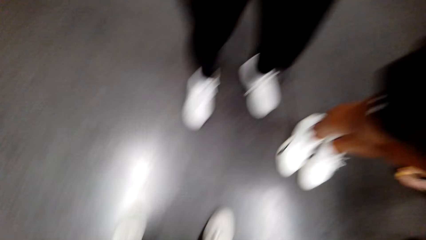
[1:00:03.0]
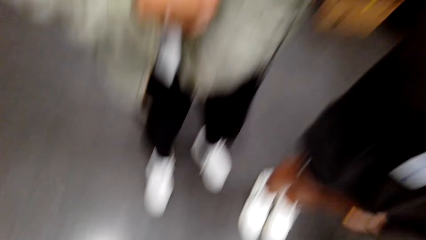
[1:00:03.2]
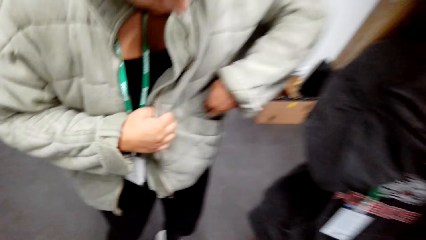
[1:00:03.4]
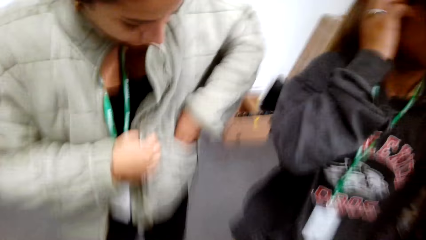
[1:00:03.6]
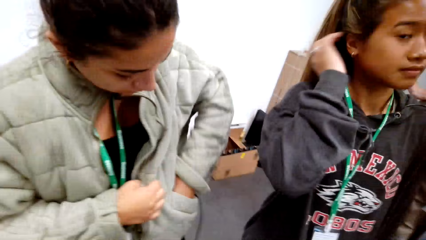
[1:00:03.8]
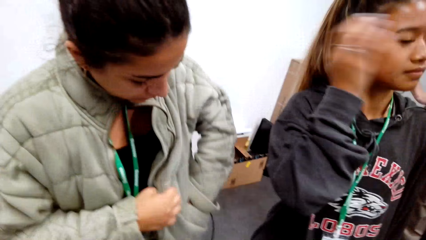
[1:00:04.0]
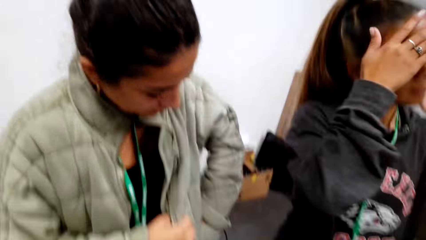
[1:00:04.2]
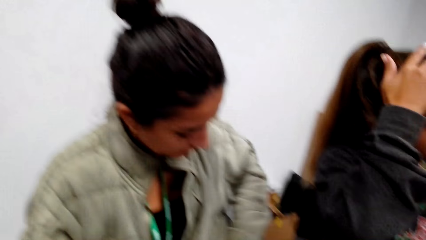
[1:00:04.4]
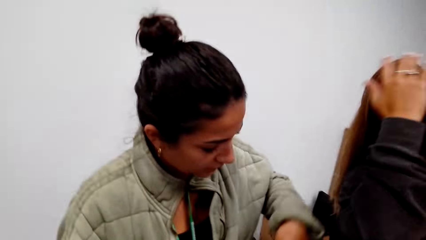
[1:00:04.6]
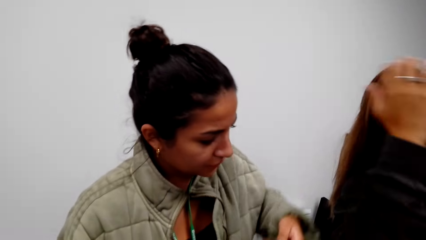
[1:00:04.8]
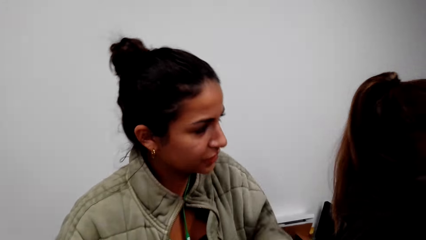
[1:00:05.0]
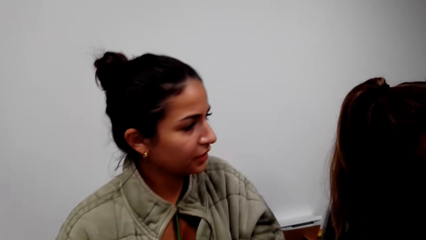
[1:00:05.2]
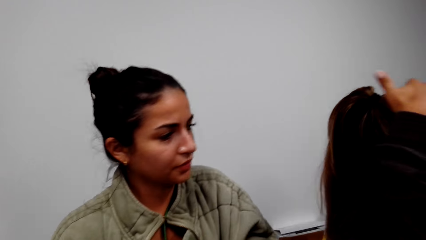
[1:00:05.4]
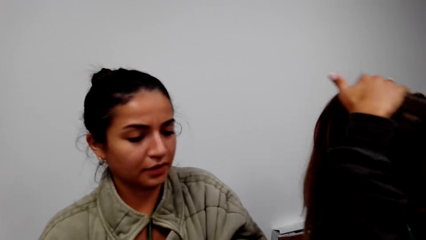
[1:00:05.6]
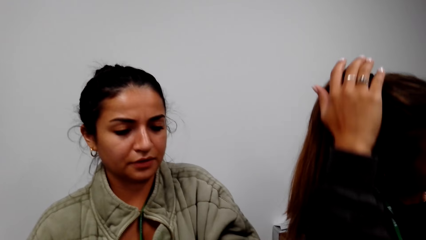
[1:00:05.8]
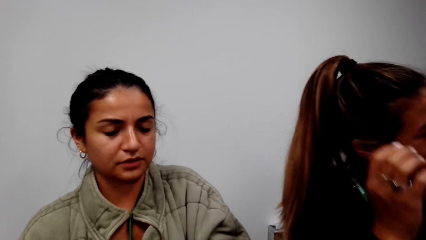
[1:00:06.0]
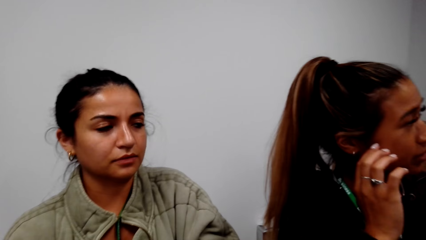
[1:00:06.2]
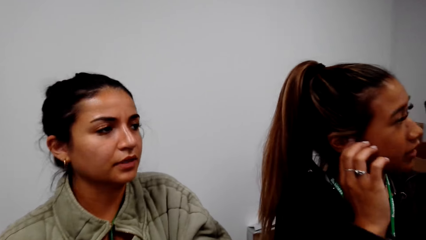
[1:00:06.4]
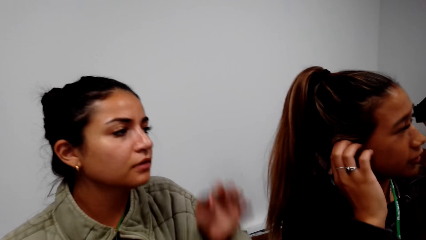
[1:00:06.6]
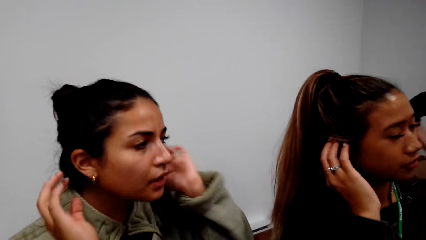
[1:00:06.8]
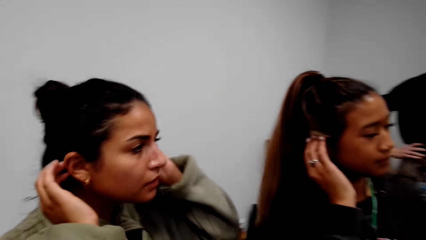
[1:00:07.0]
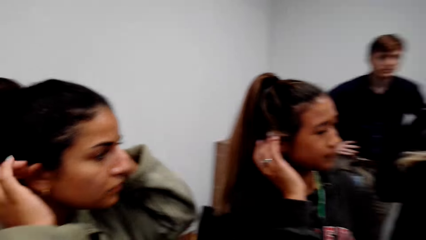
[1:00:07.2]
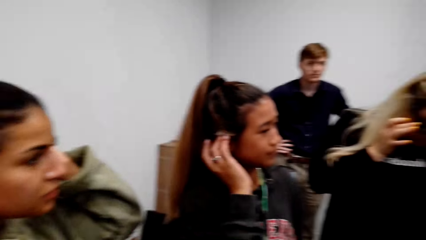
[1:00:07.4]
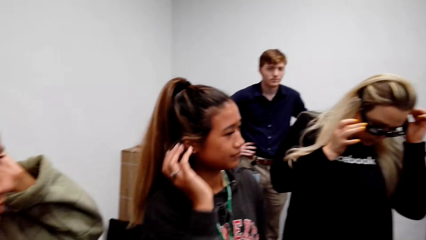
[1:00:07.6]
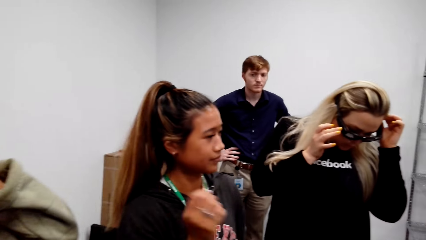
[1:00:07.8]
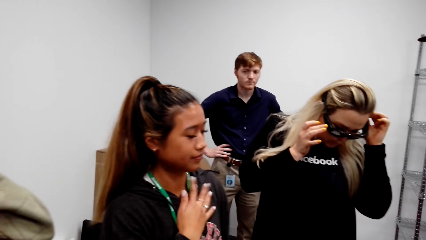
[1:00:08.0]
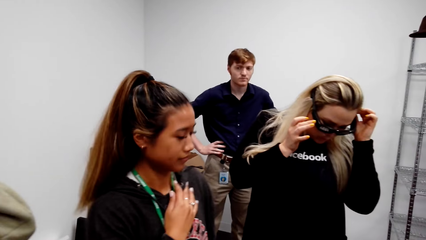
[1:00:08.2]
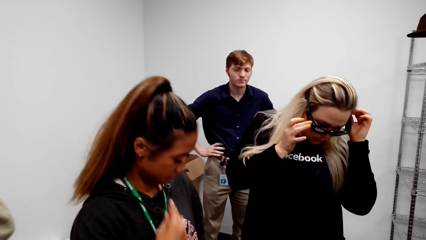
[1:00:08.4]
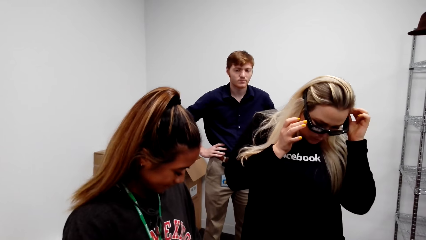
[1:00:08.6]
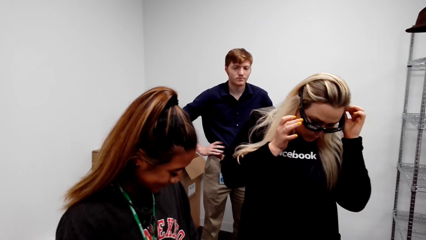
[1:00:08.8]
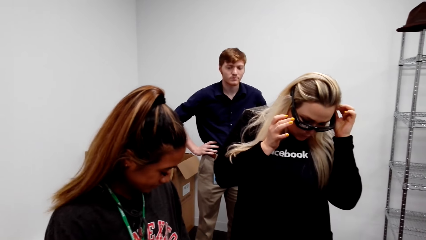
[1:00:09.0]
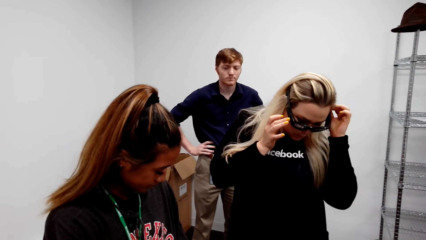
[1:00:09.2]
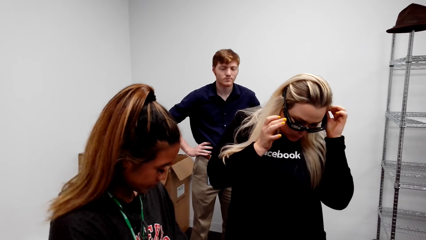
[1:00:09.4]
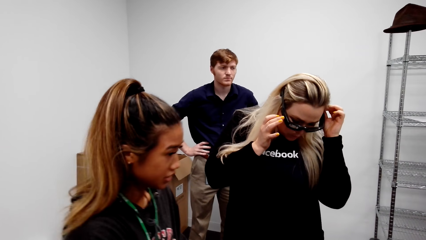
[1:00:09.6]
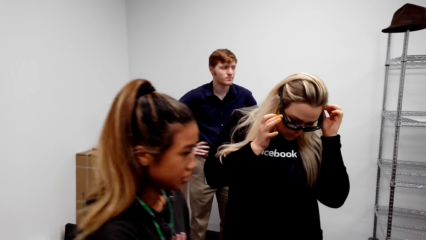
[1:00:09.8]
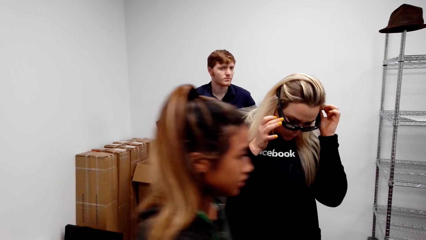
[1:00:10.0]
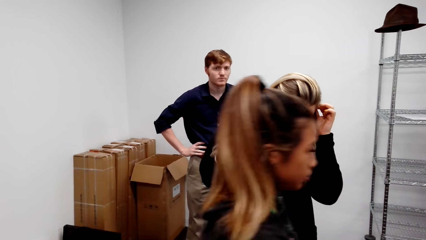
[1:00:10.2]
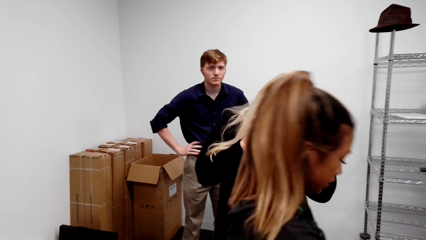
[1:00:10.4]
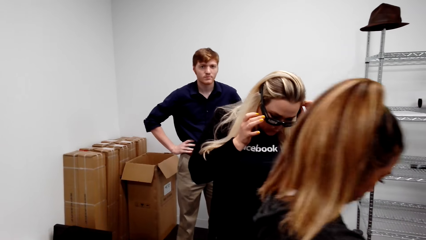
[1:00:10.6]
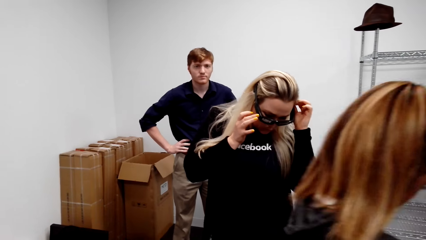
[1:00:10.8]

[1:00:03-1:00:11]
A person dips her hand in the pocket. The woman touches her hair. The camera wearer wears the camera. Another person touches his waist. The first person touches her ears. Another person touches her head. The woman walks in the room.
